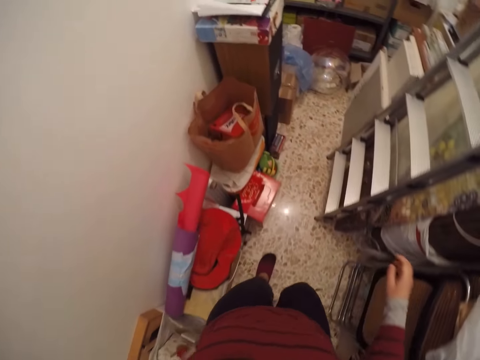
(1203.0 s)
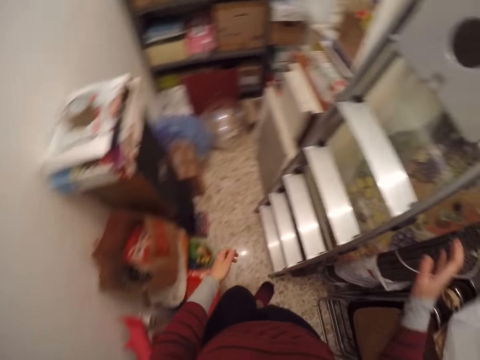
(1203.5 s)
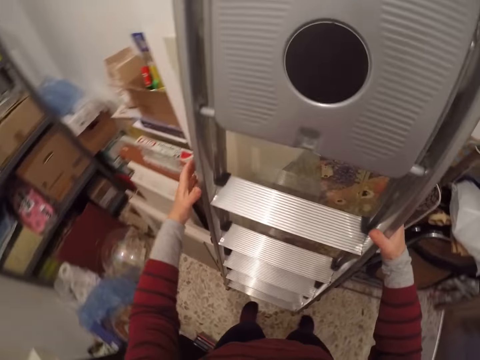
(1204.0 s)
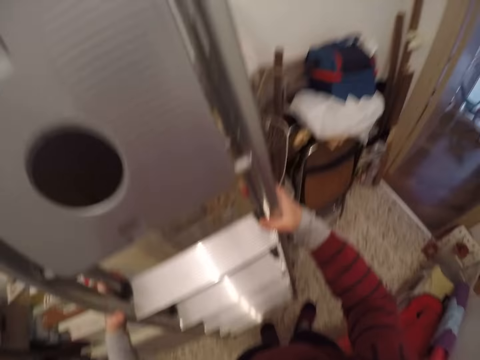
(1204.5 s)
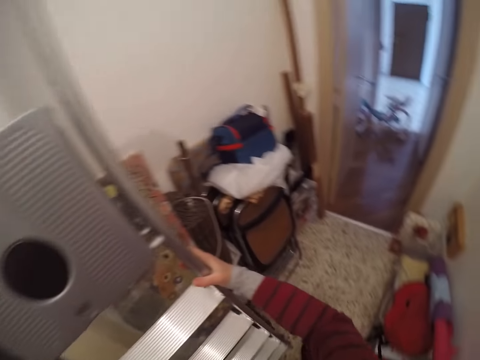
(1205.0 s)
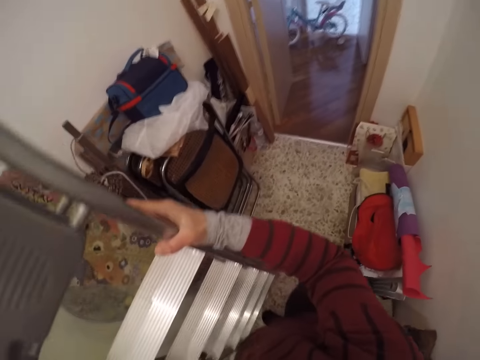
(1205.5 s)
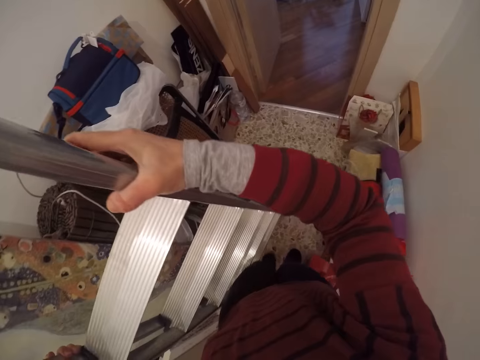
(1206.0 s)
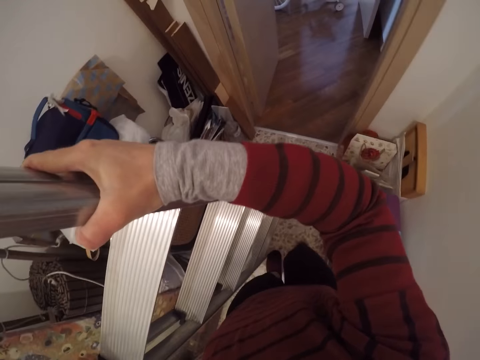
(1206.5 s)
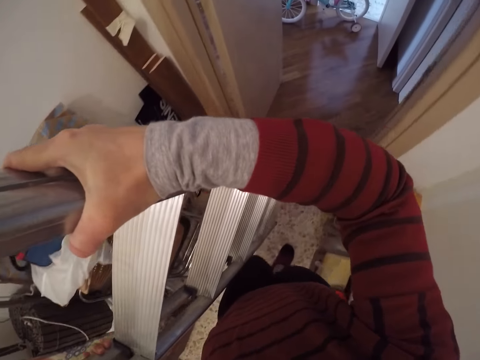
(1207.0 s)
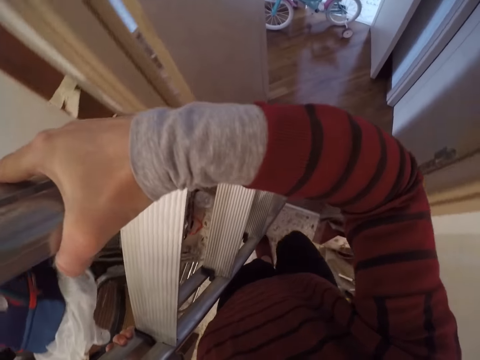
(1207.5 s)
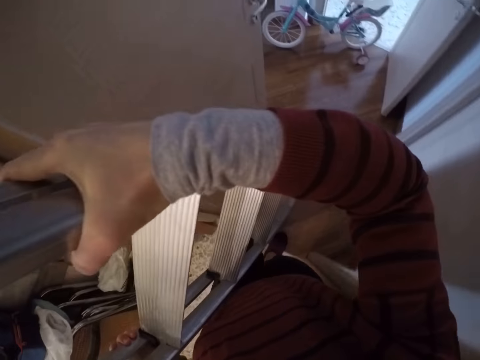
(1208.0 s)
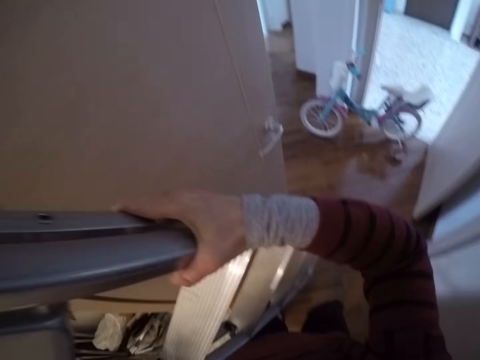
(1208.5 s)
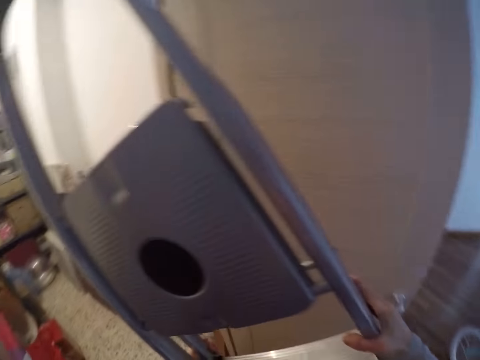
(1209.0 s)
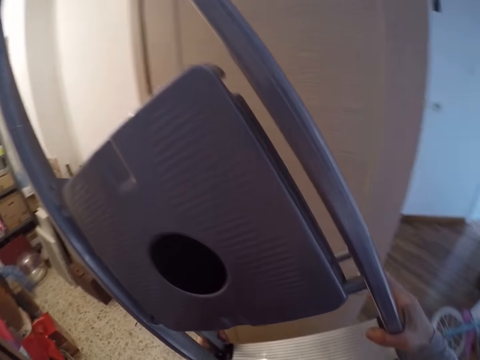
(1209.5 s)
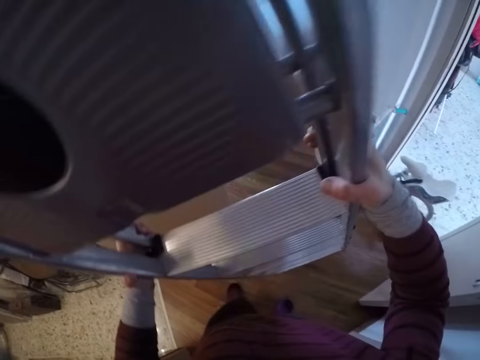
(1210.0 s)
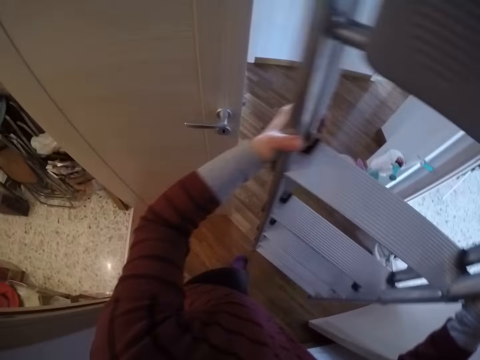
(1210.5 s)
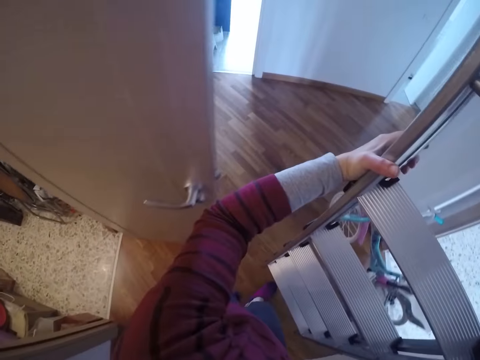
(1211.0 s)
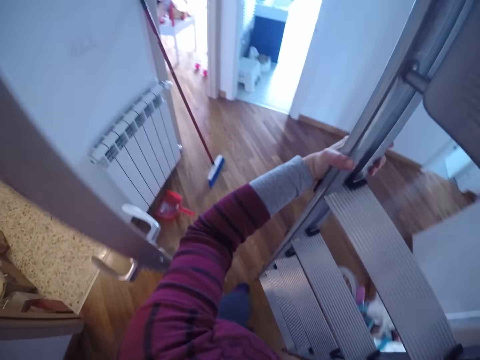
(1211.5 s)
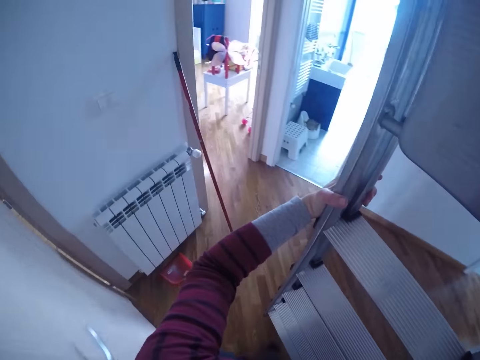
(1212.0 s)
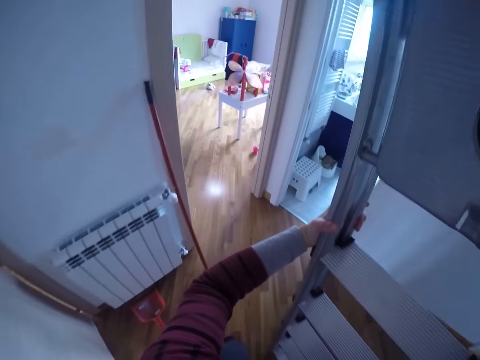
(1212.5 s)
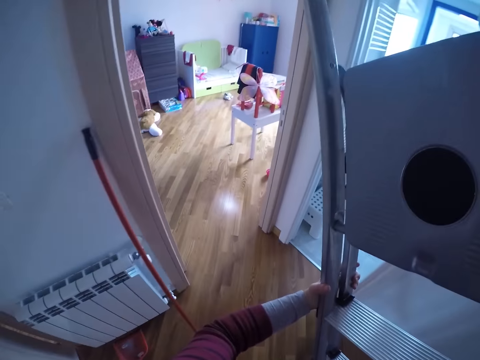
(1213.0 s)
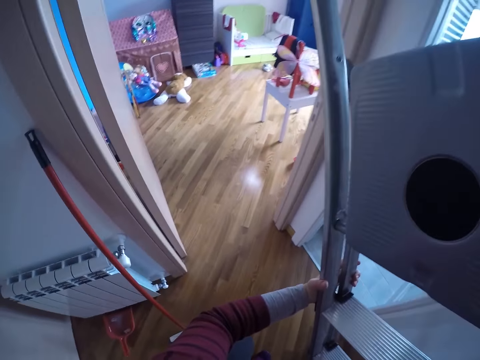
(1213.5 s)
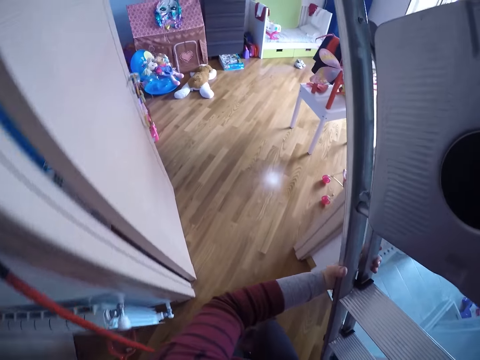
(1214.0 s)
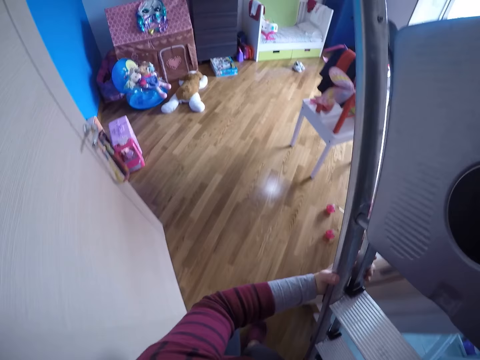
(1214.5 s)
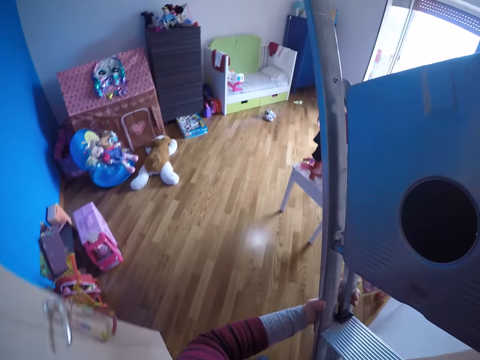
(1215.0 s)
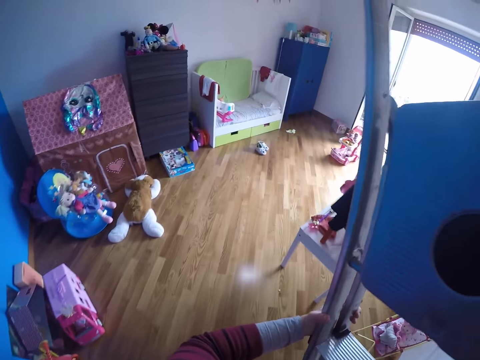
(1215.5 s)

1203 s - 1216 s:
The camera wearer carries out a ladder from the store to the room with both hands. They pick up the ladder in the storeroom. They walk around. They turn around. They walk around.

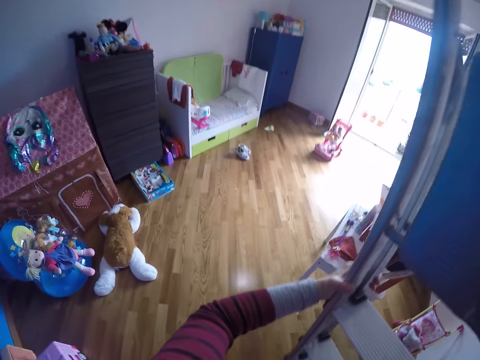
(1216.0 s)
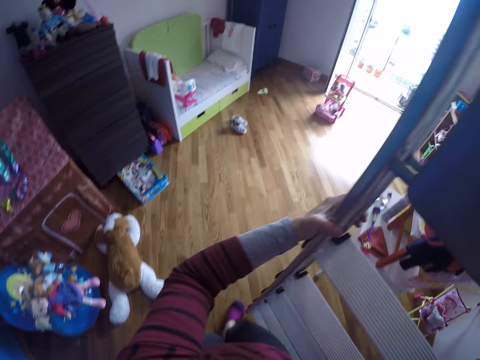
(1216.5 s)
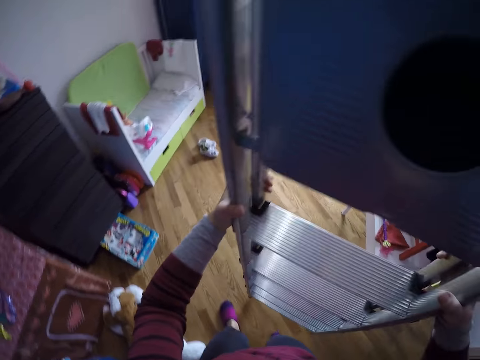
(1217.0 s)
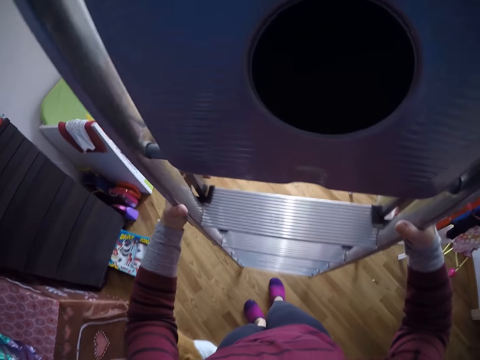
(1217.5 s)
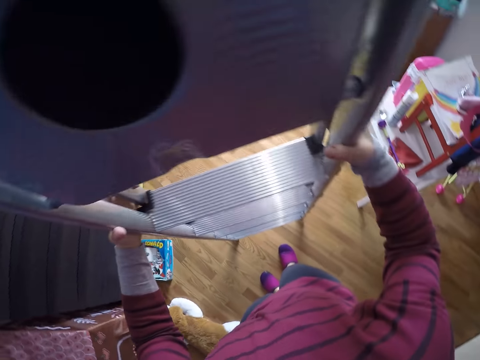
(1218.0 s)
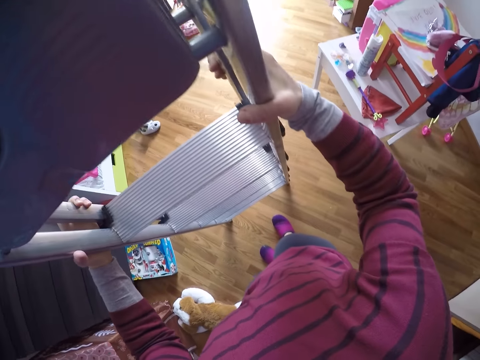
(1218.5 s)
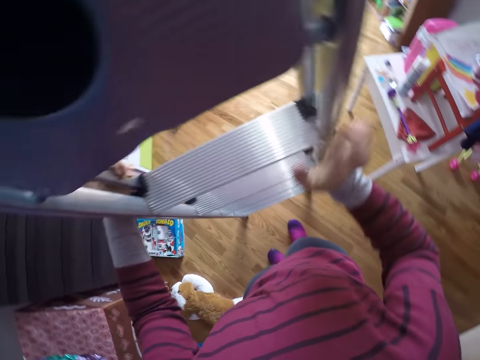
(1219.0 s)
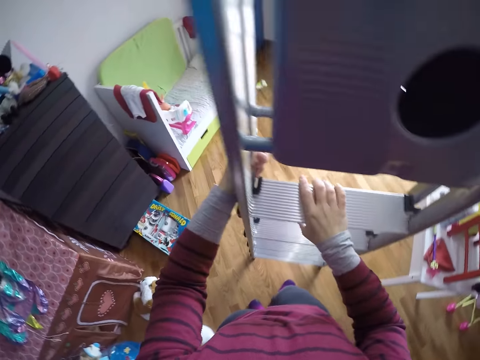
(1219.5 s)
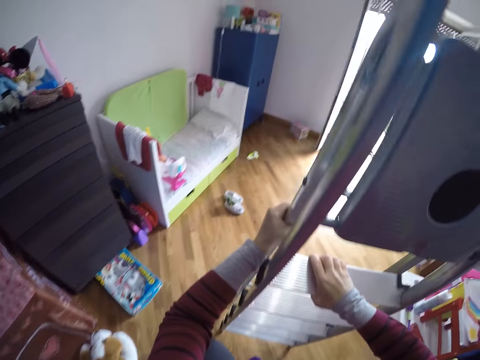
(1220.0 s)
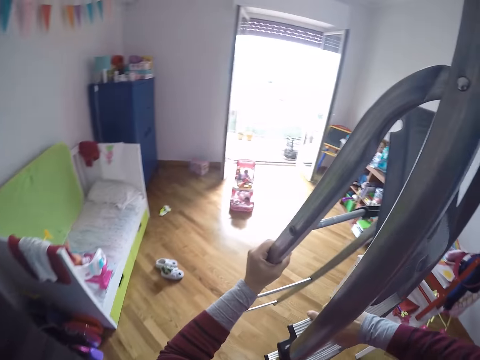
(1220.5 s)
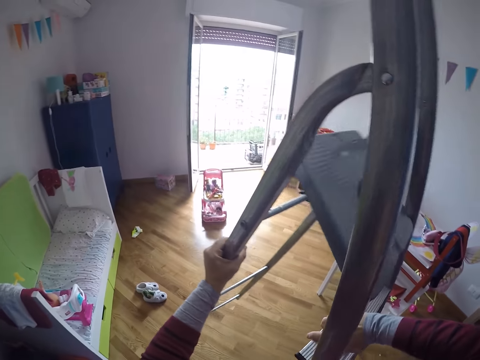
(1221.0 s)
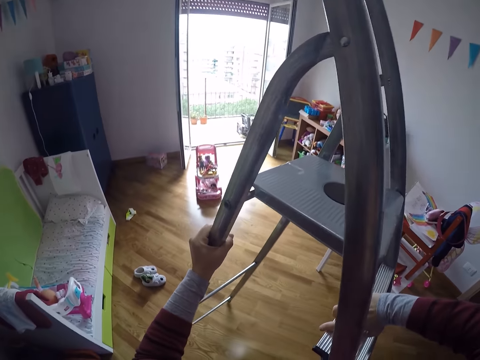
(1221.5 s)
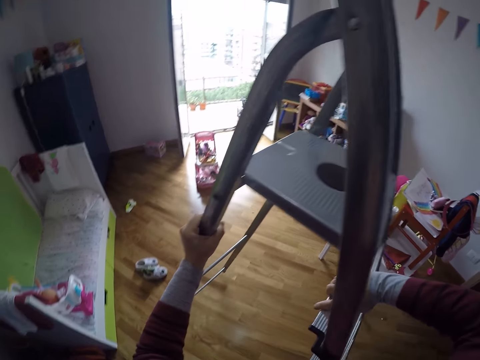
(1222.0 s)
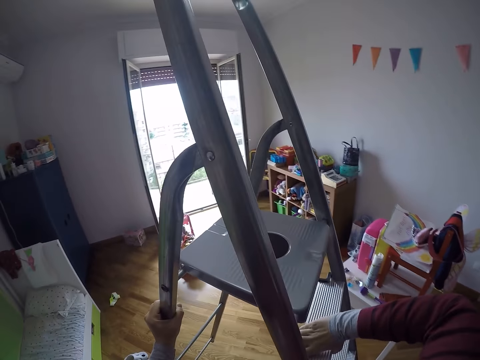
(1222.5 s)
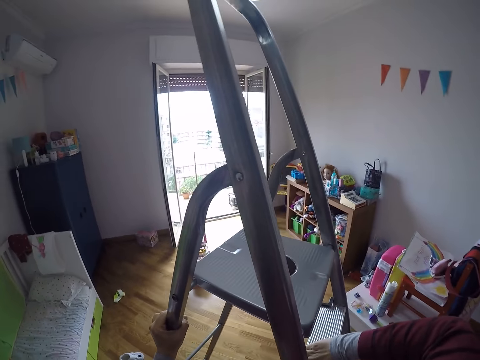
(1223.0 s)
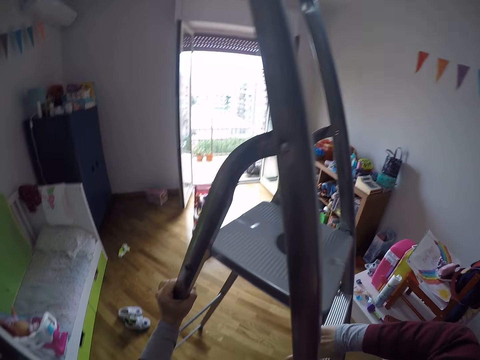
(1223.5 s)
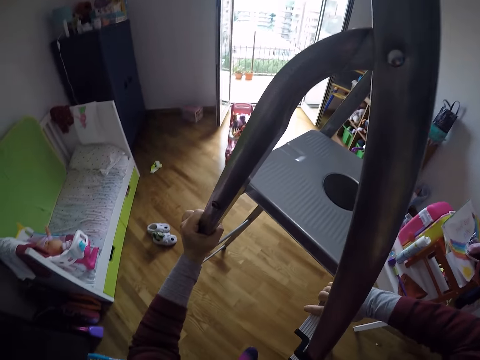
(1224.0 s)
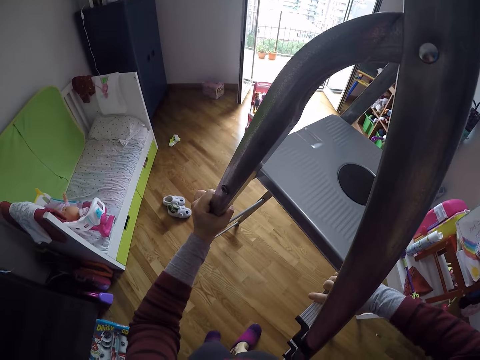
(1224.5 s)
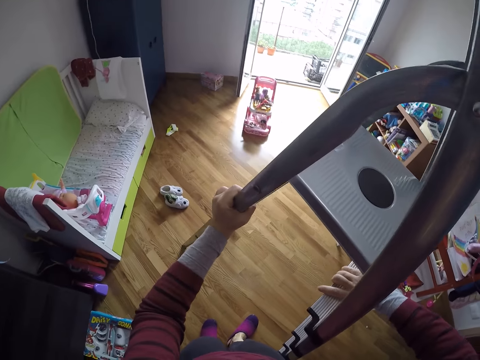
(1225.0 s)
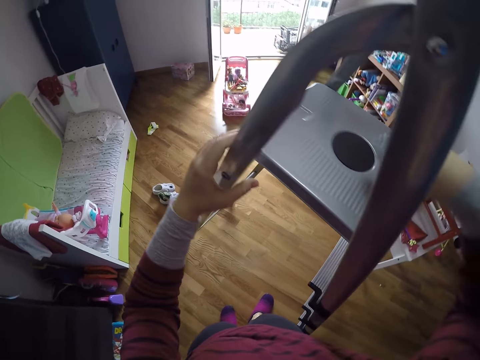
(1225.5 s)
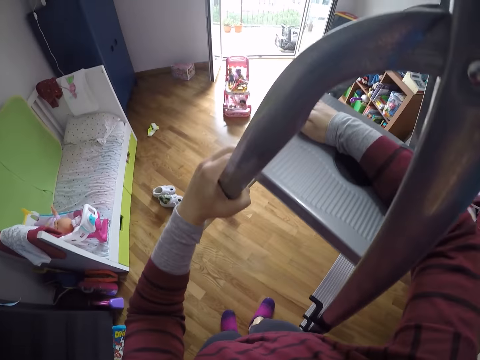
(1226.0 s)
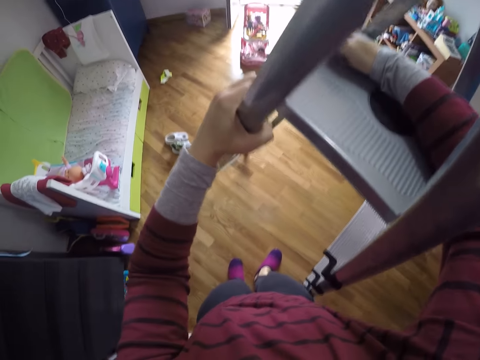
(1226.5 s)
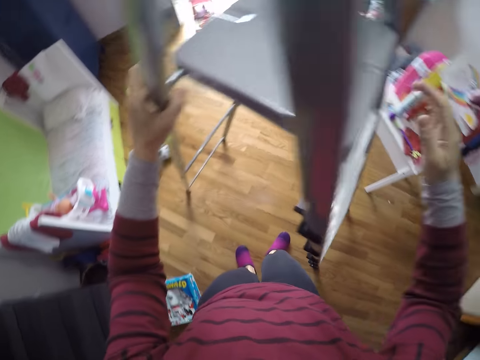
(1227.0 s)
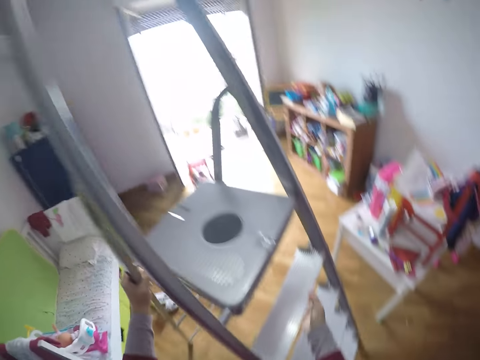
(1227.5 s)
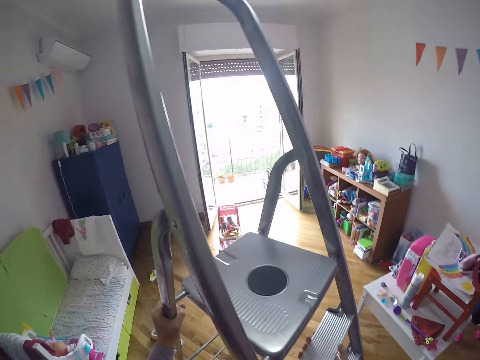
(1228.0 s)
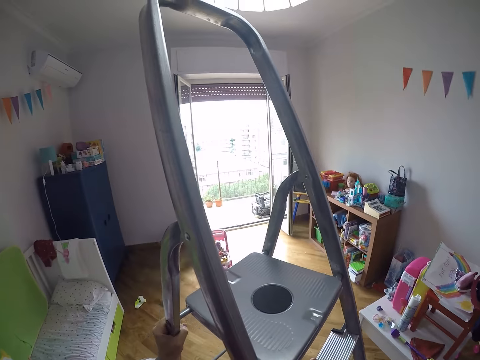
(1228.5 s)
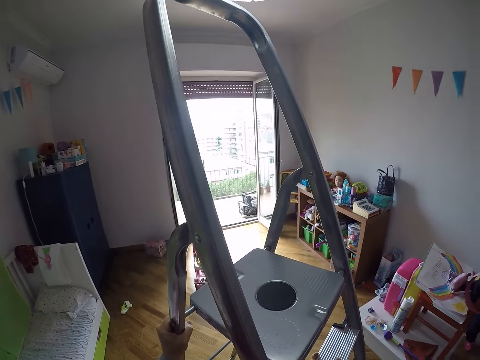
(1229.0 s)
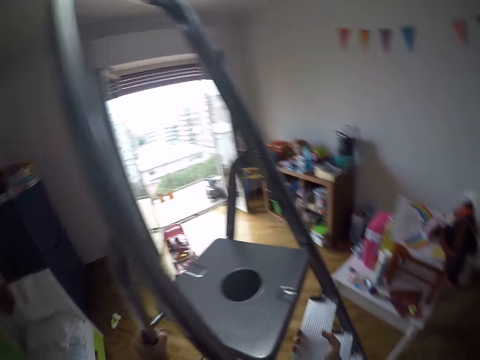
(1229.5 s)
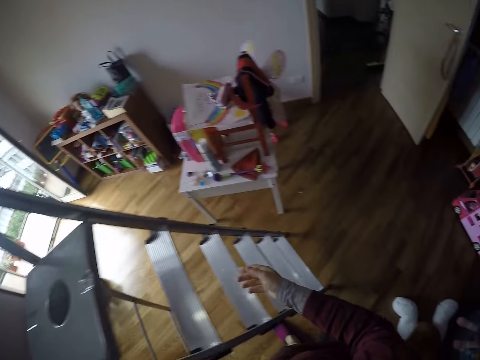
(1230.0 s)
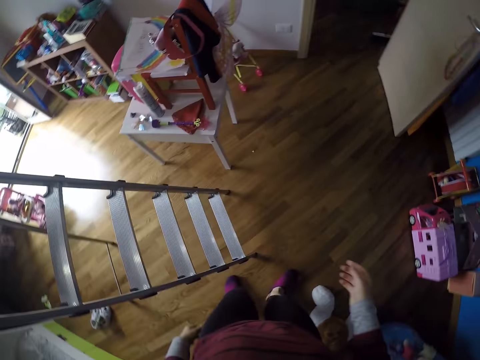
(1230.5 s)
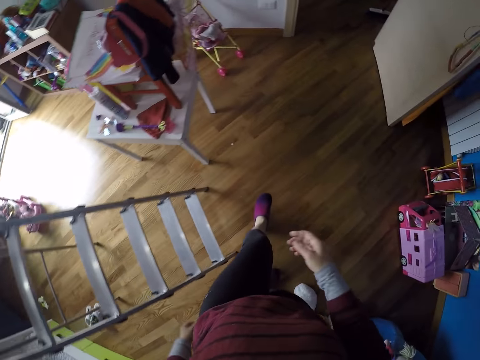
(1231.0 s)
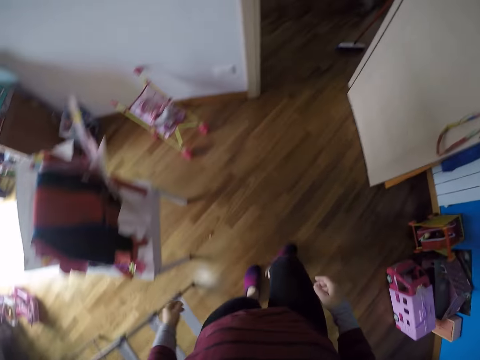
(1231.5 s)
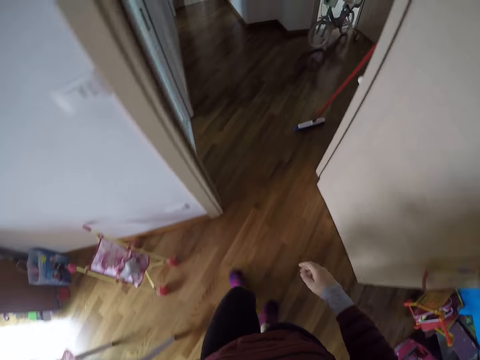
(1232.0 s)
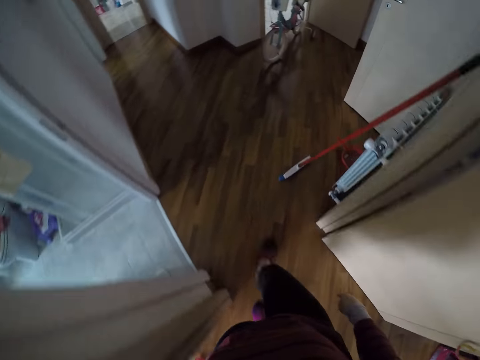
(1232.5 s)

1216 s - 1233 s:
The camera wearer holds the ladder in the middle of the room. They set the ladder in the room with both hands. They stretch the ladder in the middle of the room. They look around. They walk back into the store.
